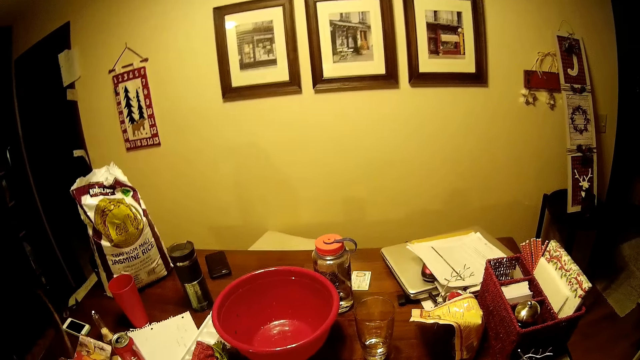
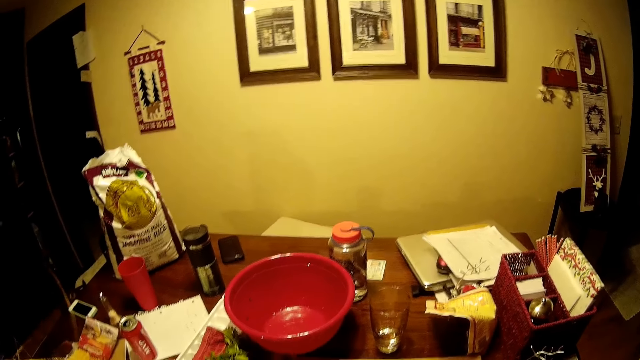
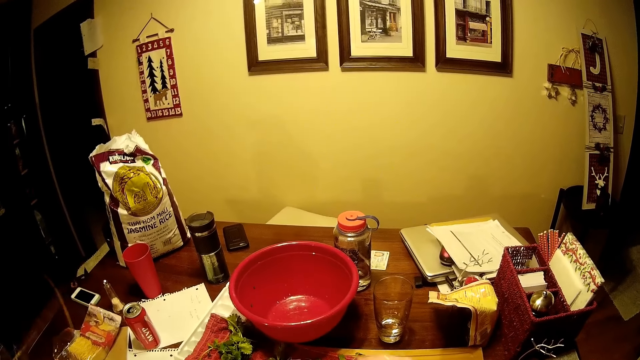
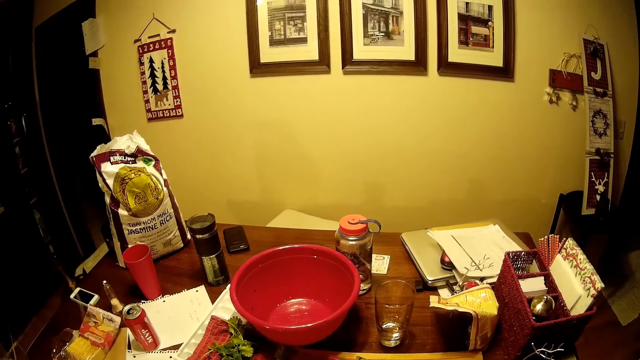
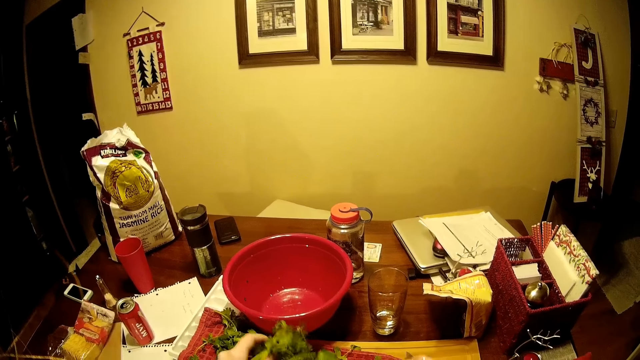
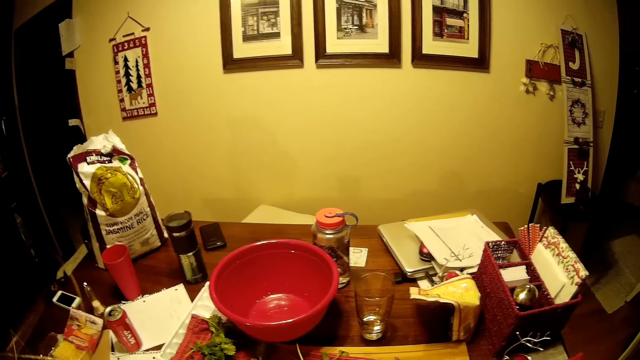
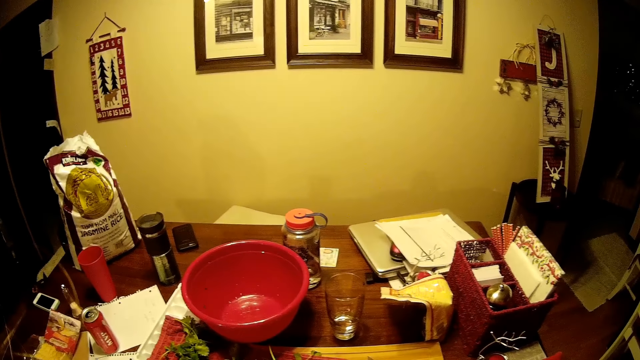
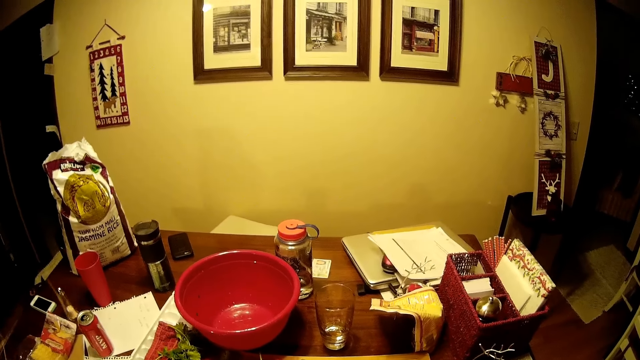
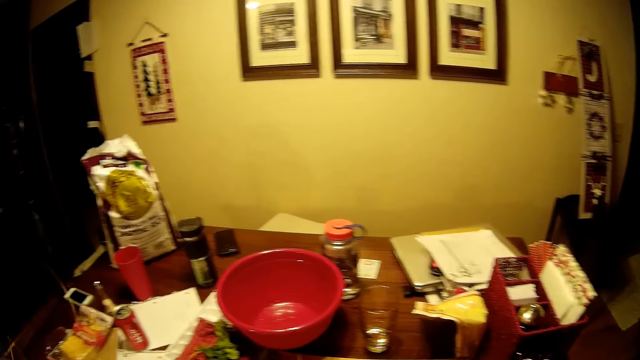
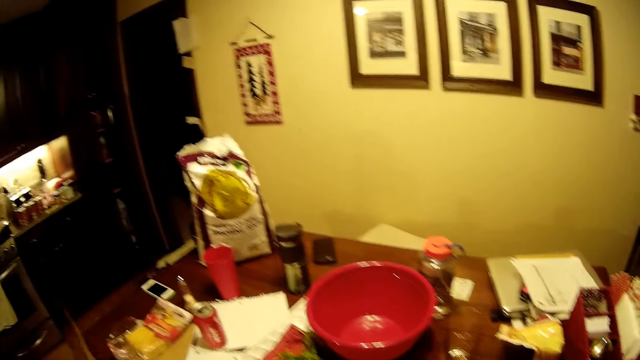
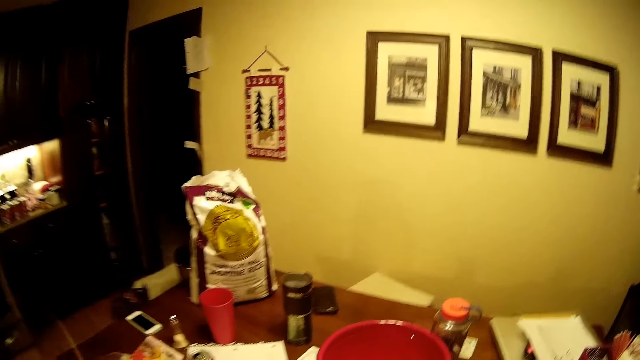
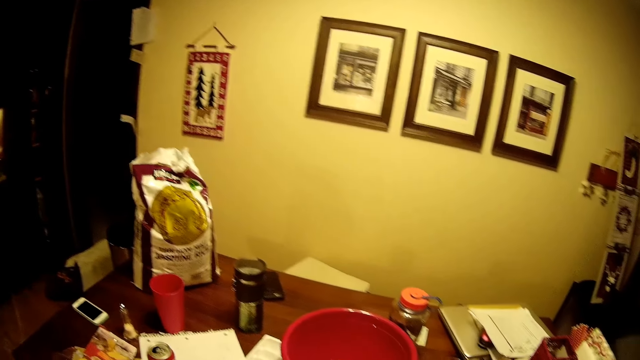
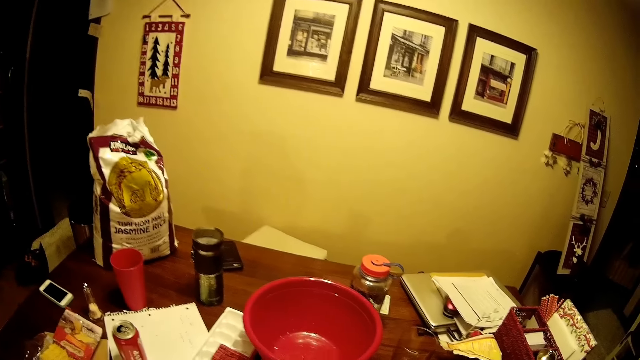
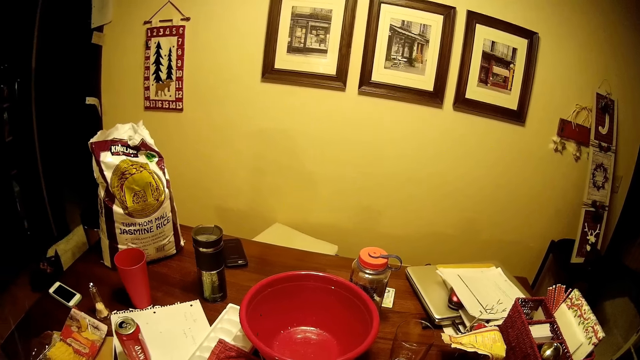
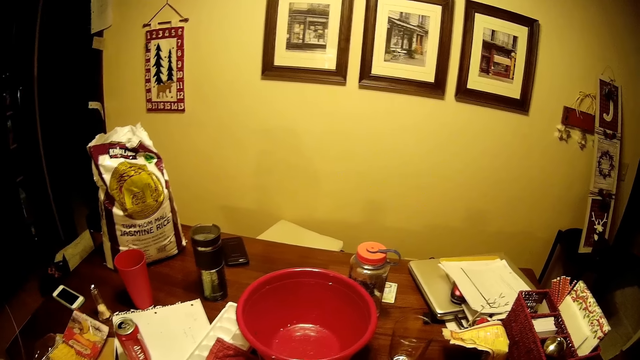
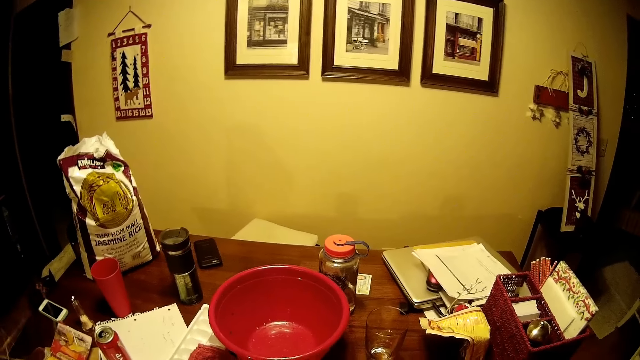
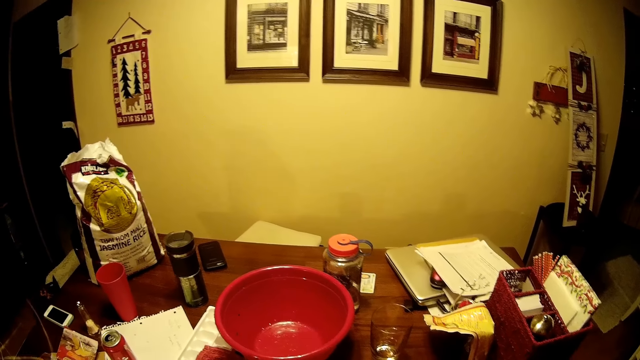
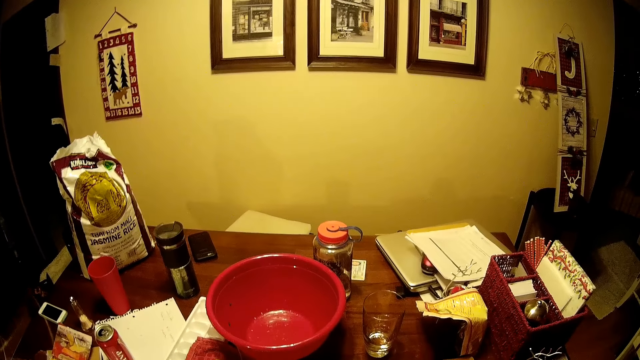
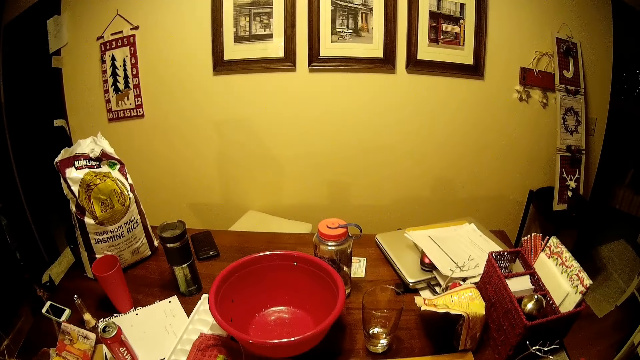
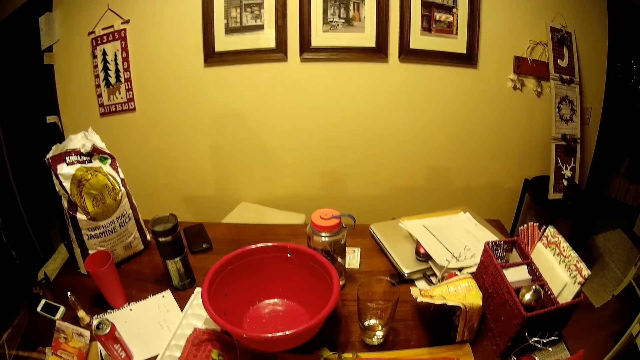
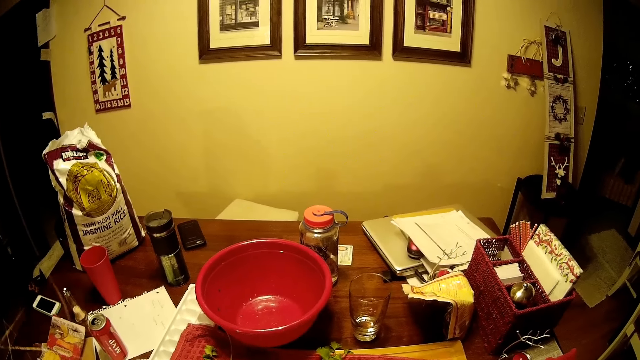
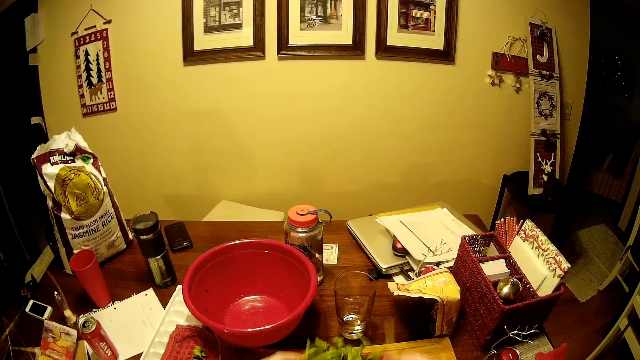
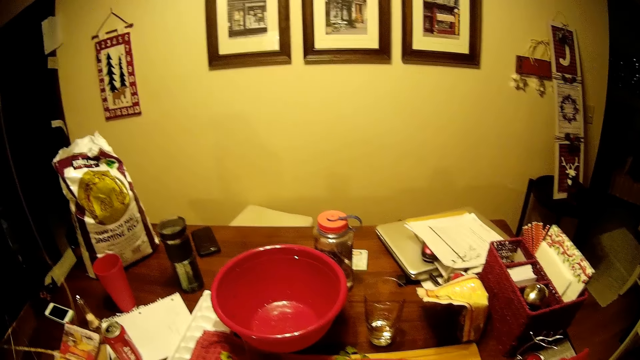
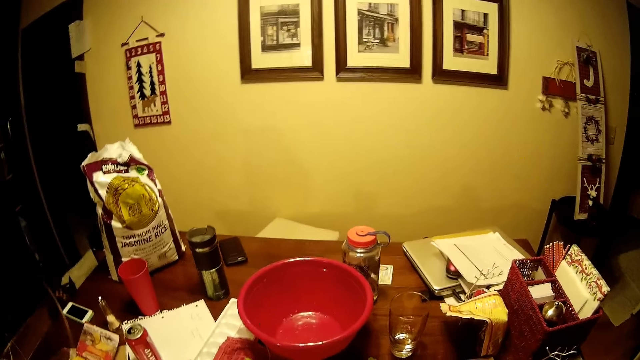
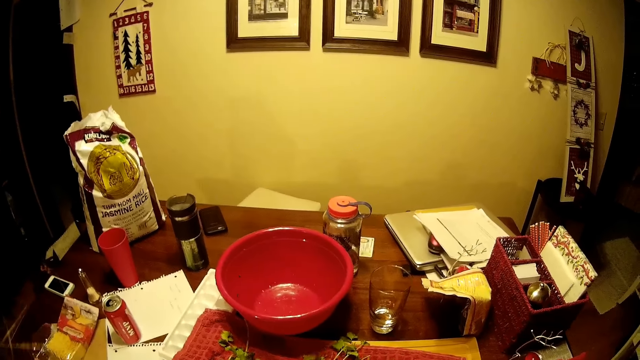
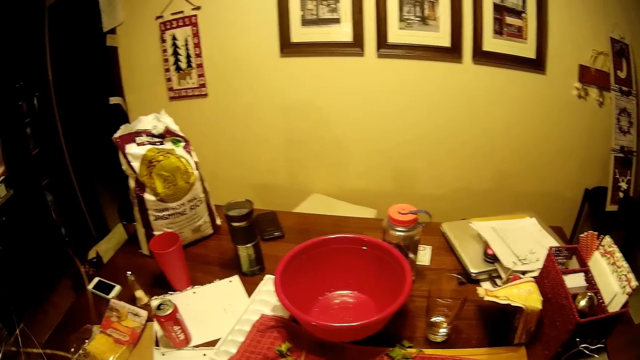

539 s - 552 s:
The camera wearer moves the hands. They look around. They drop the leaves.

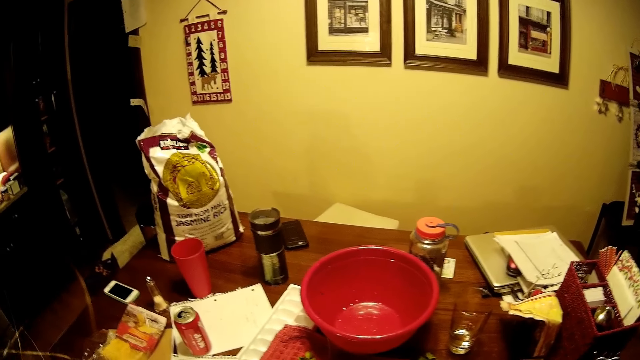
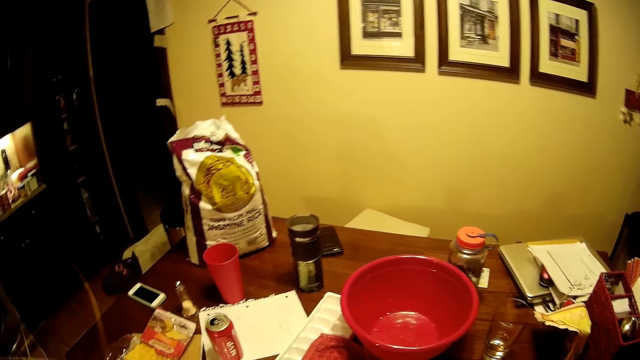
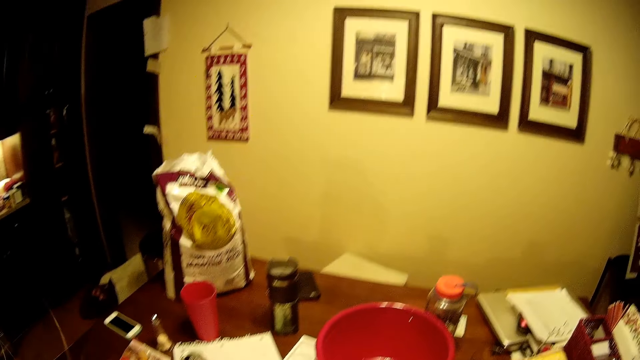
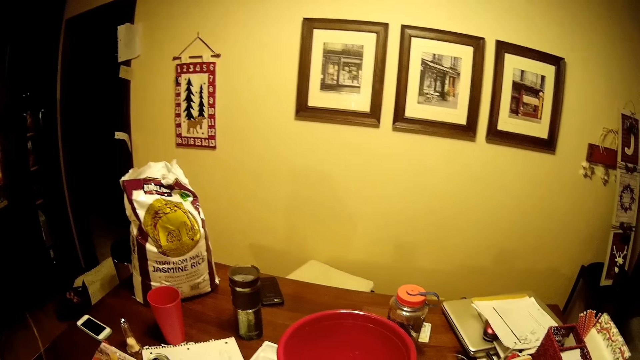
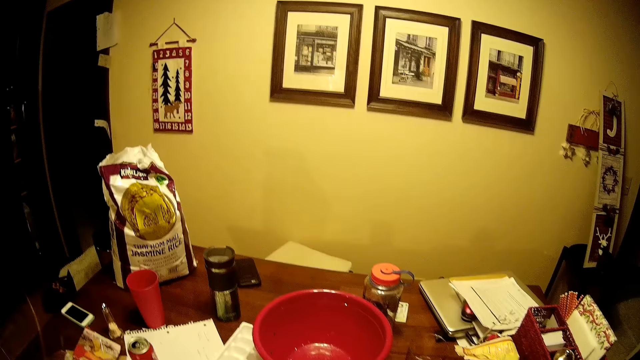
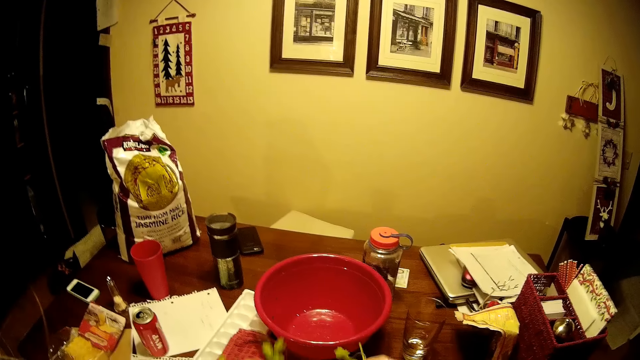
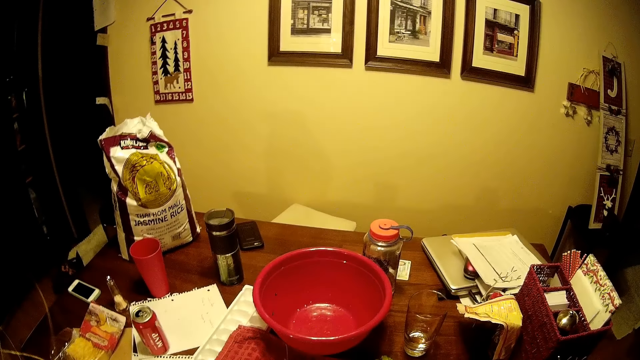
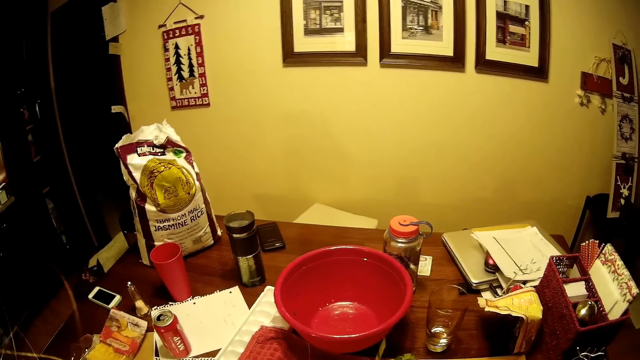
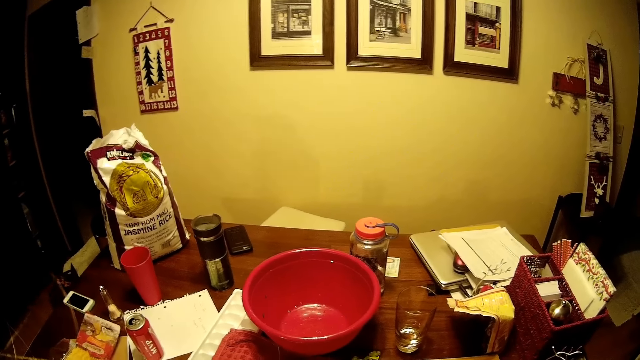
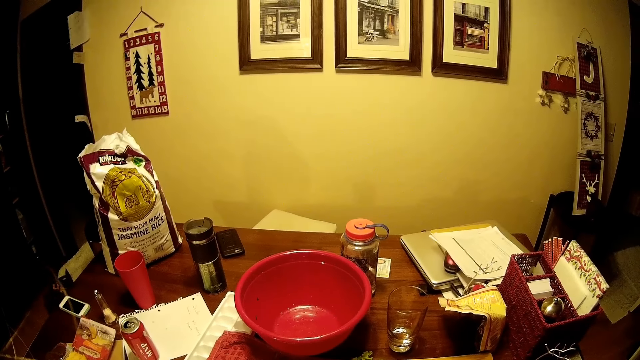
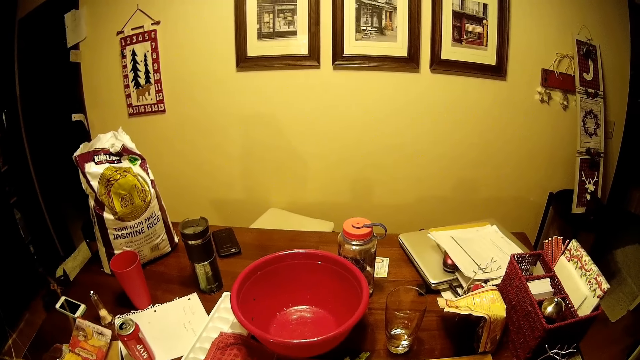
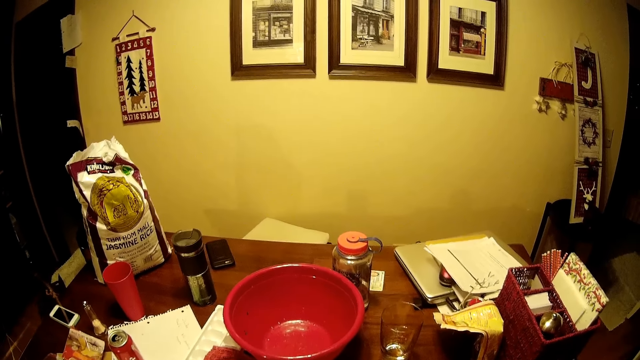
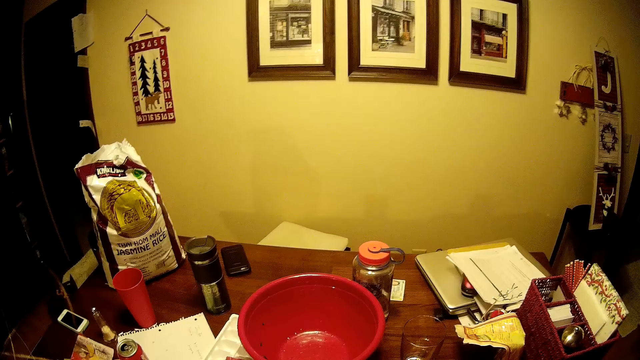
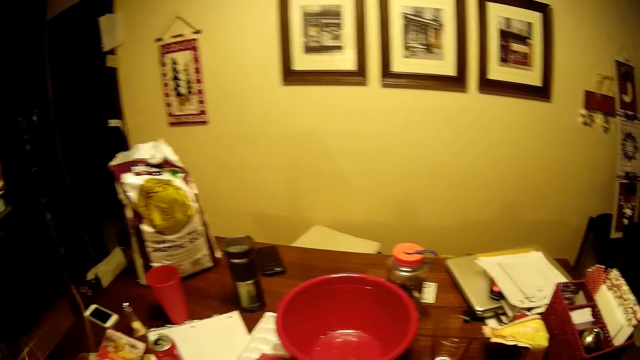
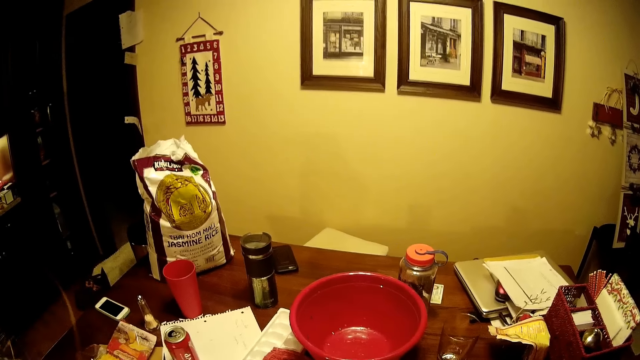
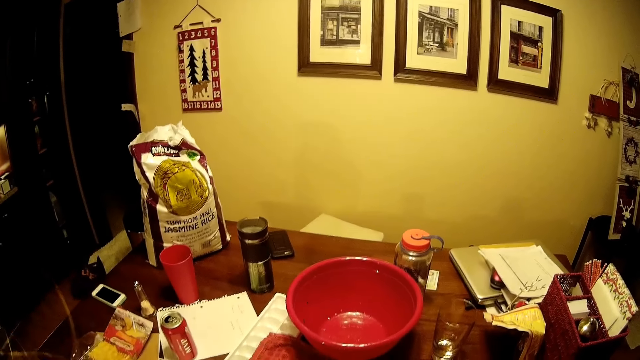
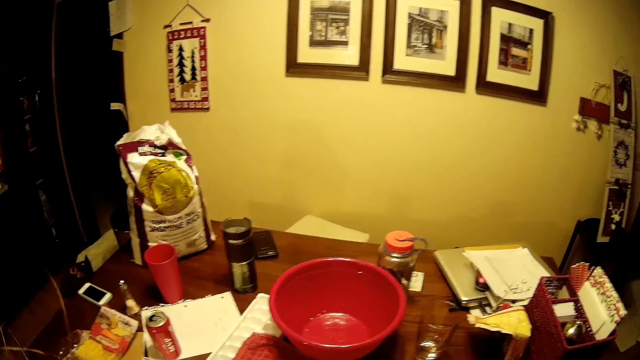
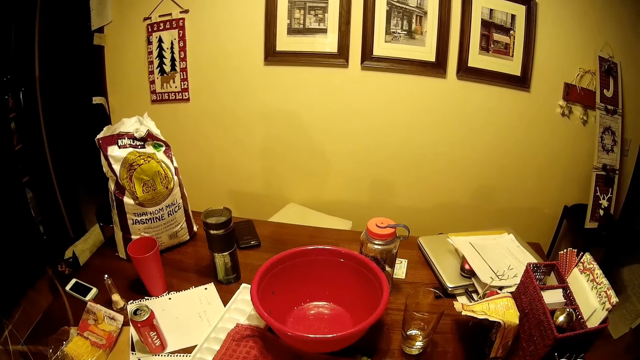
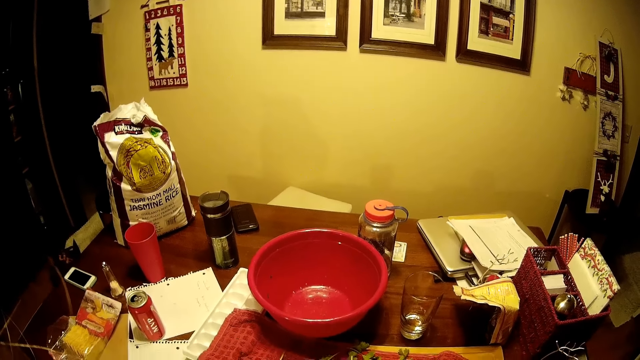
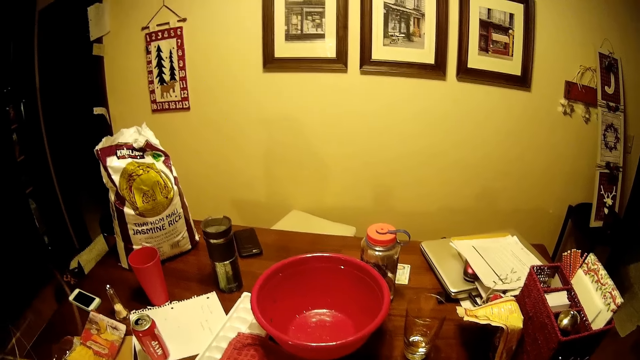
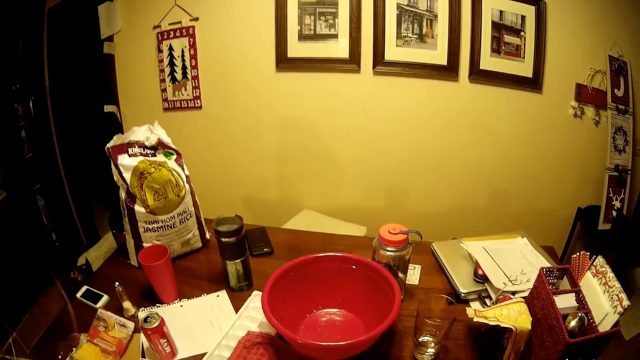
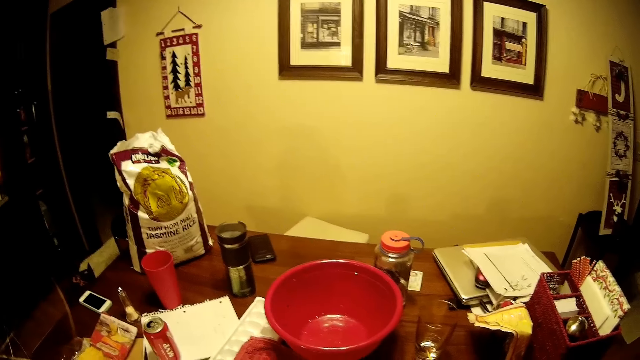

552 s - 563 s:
The camera wearer looks around.
